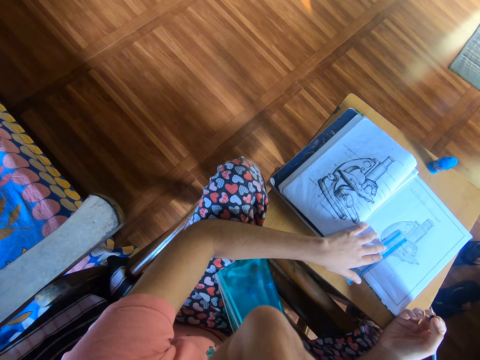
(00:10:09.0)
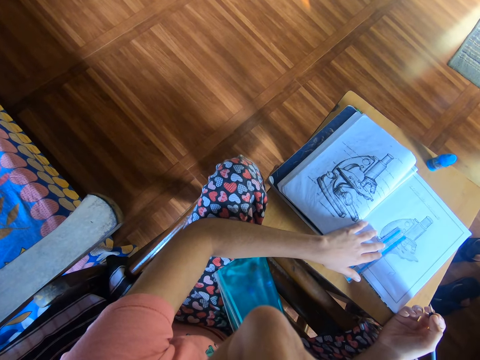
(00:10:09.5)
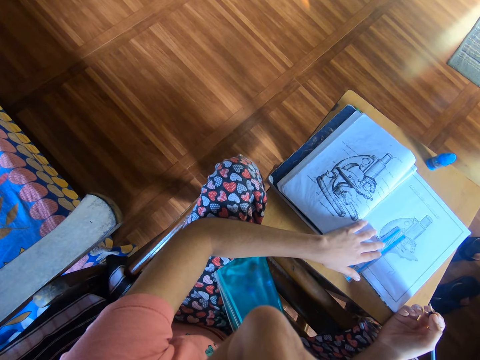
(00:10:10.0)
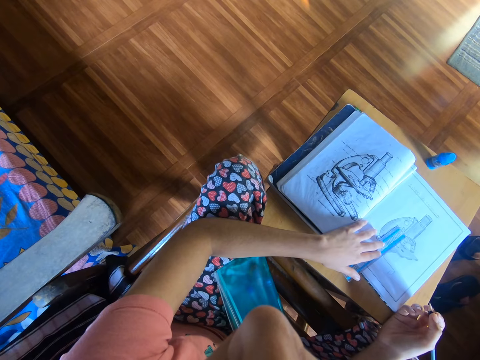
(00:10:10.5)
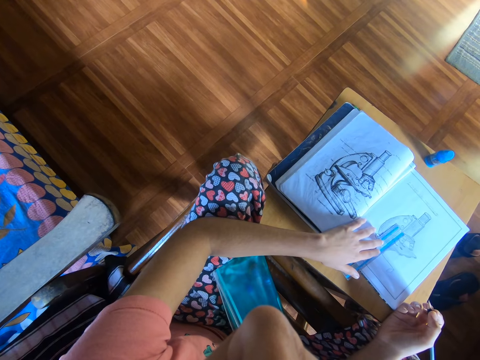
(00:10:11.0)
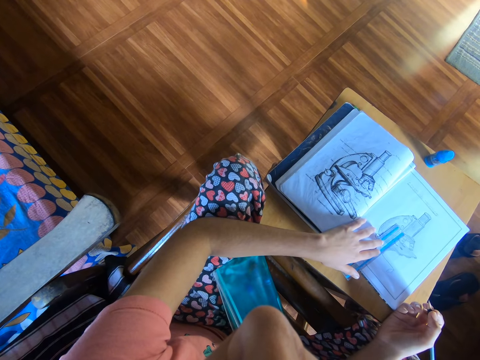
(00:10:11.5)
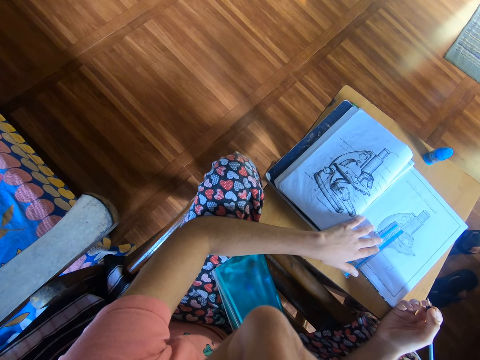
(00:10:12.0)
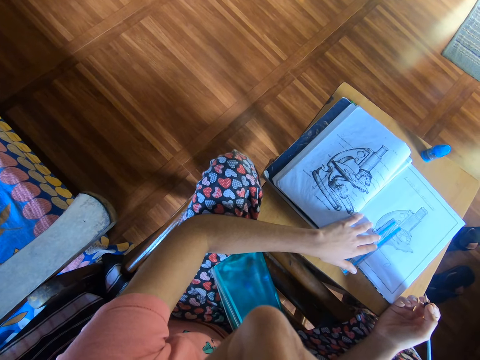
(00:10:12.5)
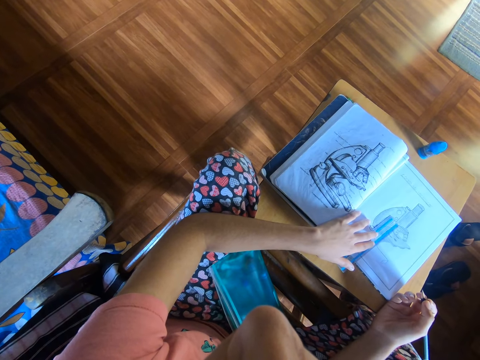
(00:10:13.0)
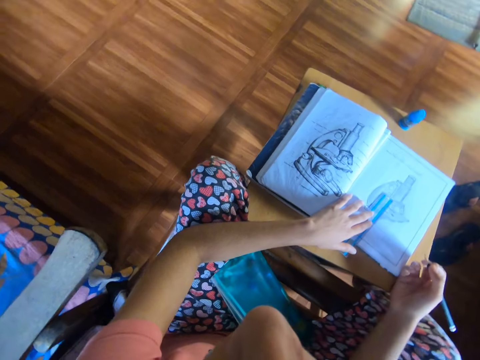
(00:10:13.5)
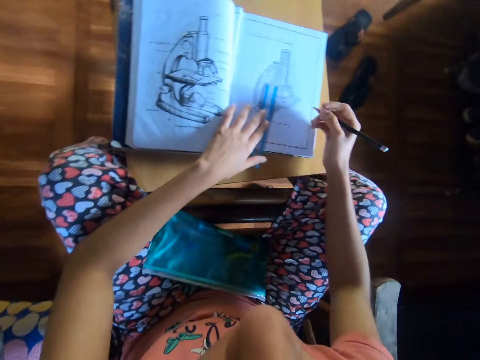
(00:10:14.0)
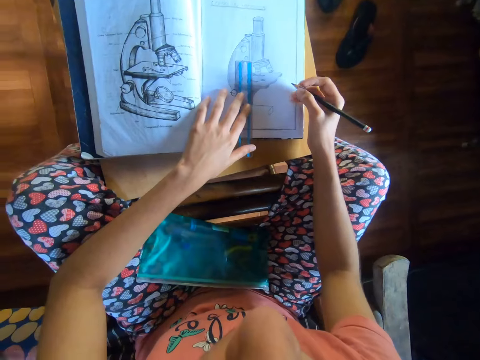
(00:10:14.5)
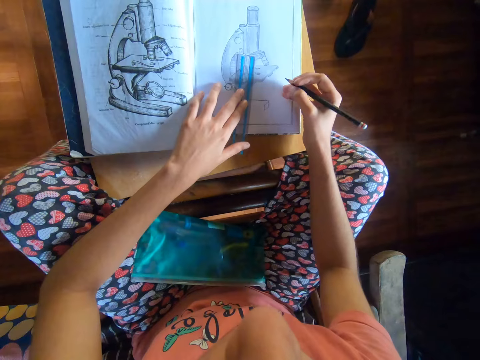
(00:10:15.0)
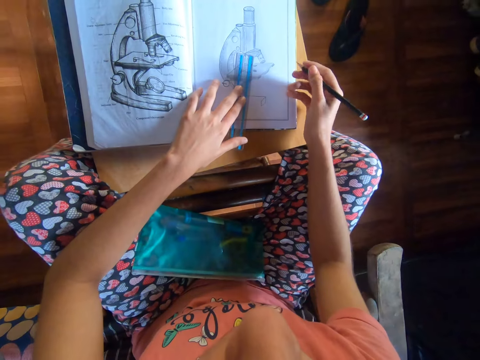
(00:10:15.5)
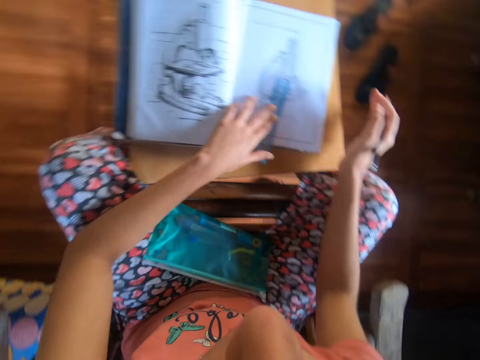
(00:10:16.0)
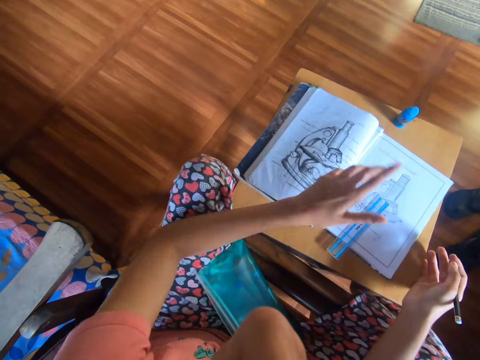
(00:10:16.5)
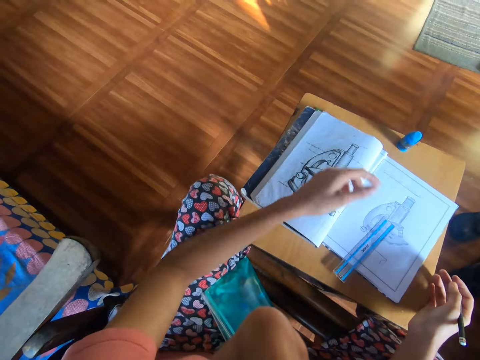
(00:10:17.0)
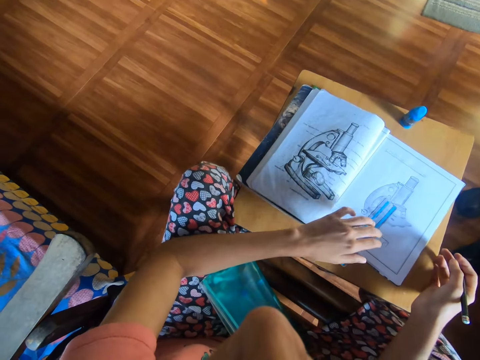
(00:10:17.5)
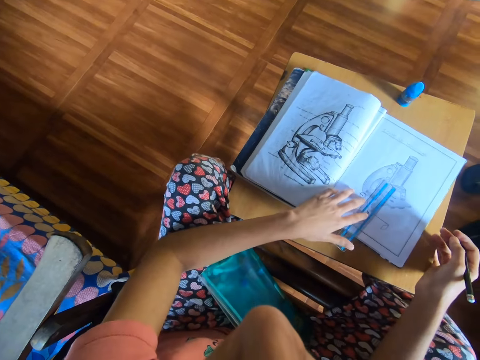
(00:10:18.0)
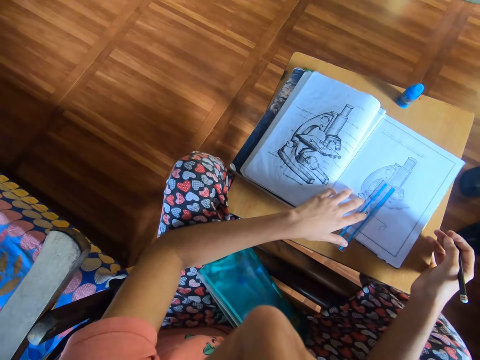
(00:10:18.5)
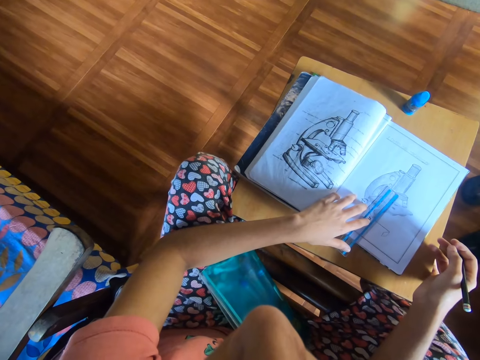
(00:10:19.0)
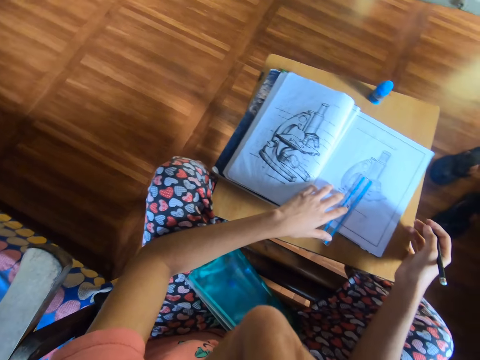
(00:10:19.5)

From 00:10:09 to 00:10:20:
The camera wearer dusts the book with her right hand.

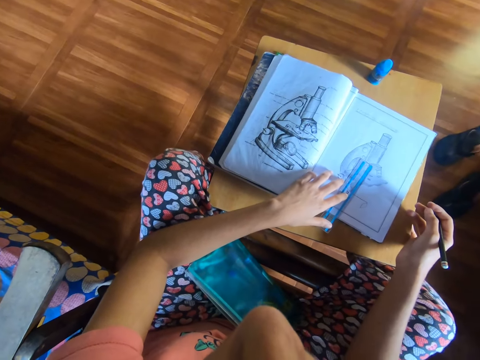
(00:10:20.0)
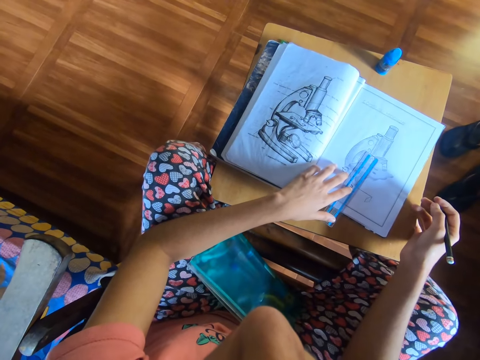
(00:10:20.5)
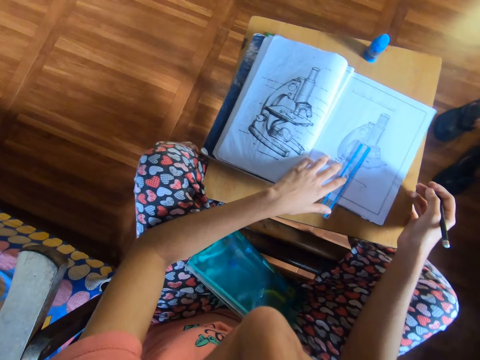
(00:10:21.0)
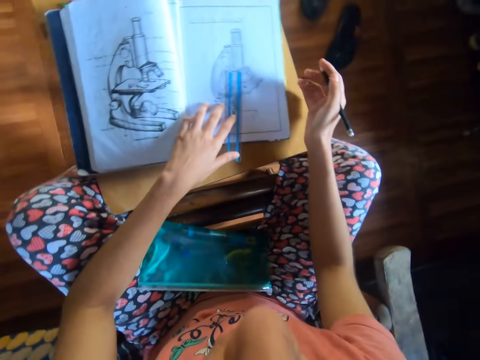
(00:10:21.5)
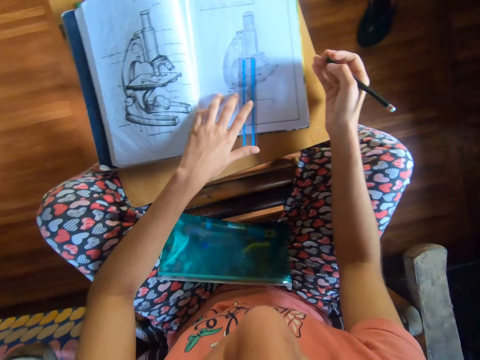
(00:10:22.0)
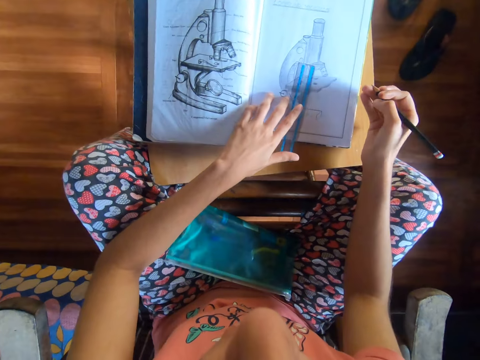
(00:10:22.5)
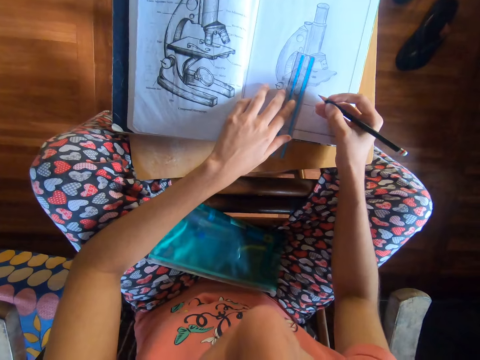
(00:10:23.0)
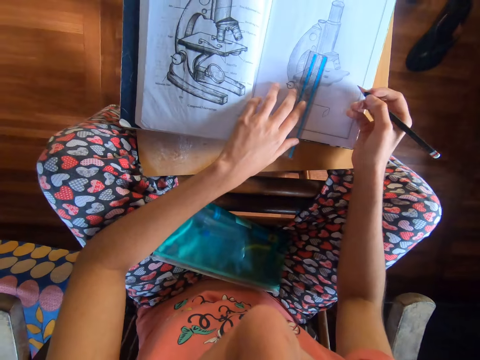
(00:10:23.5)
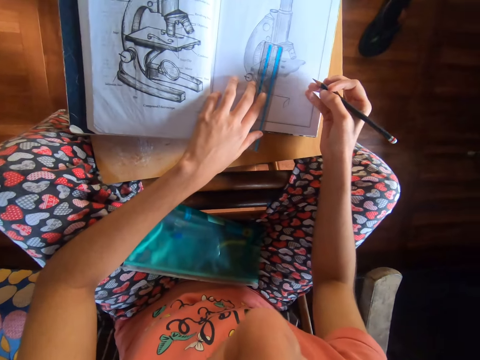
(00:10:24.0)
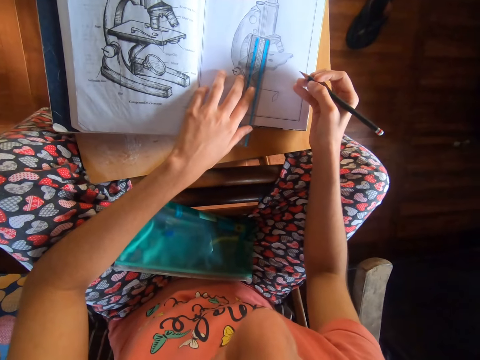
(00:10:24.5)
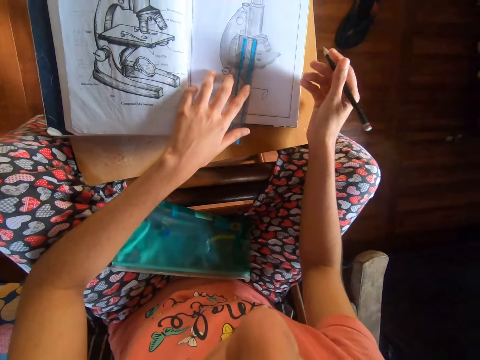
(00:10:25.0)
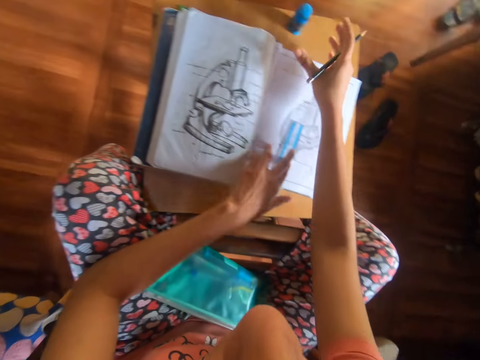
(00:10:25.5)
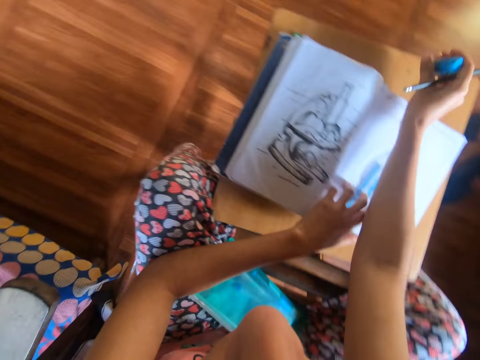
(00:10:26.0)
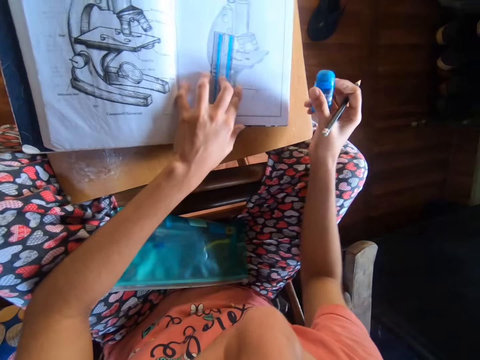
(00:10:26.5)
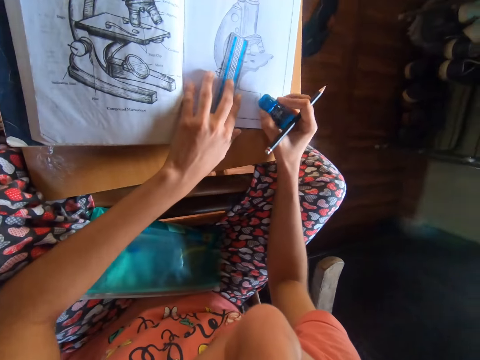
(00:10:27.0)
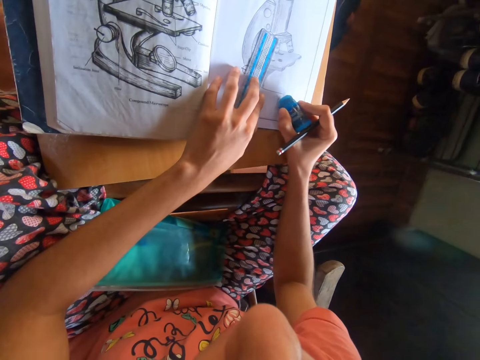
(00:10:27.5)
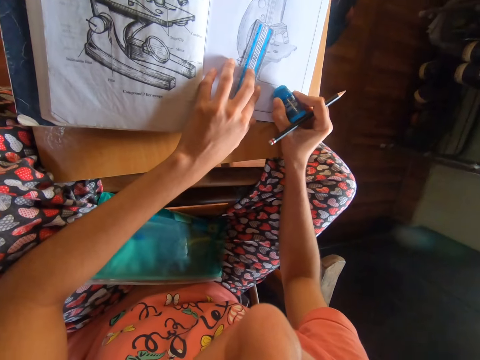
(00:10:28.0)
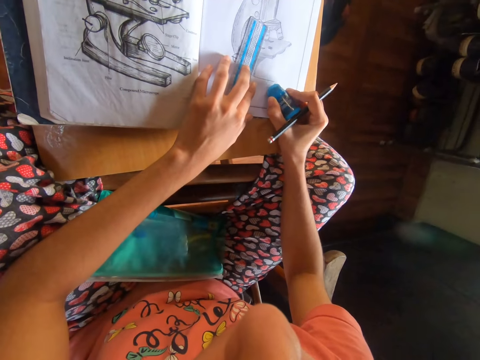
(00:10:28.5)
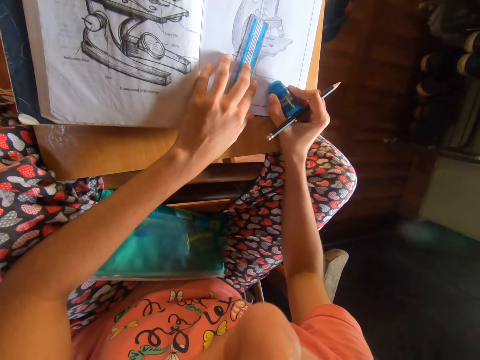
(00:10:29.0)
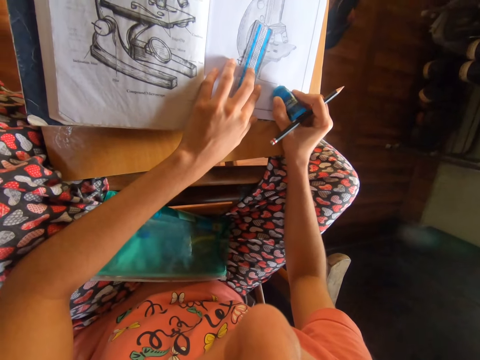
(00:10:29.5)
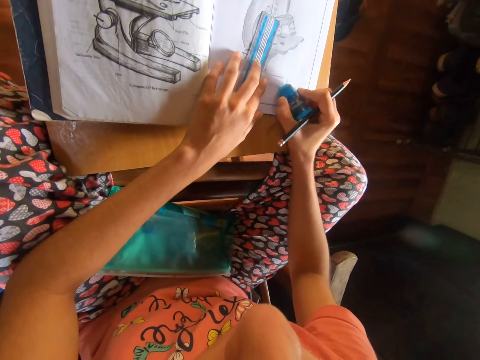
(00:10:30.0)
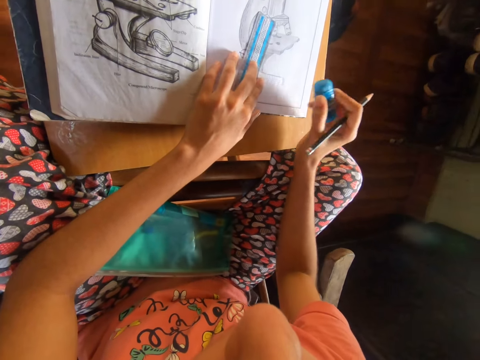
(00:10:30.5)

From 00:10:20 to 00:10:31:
The camera wearer picks up the eraser from the table with her right hand. She erases the book with the eraser in her right hand.

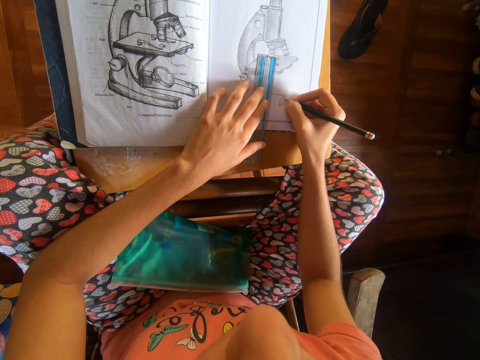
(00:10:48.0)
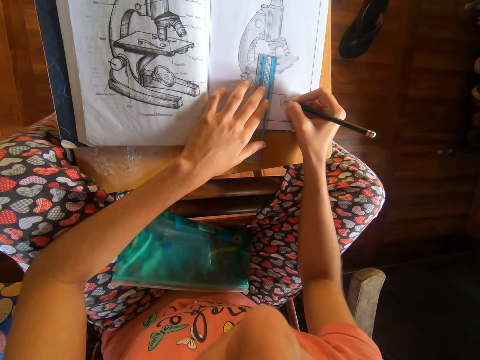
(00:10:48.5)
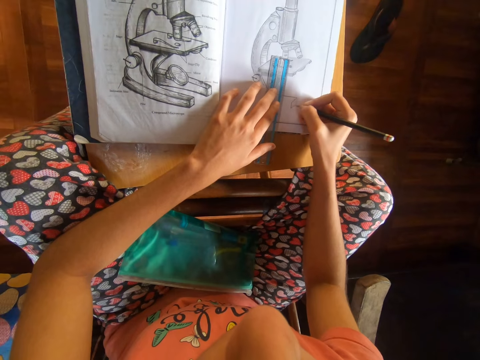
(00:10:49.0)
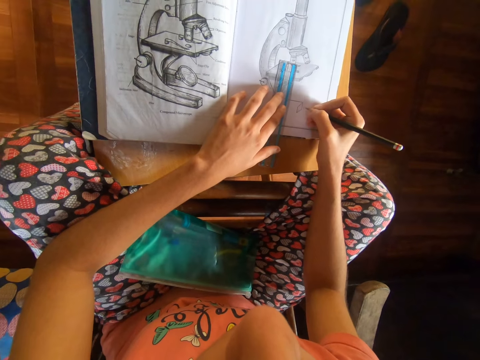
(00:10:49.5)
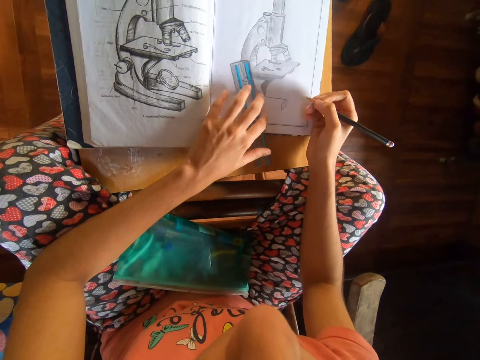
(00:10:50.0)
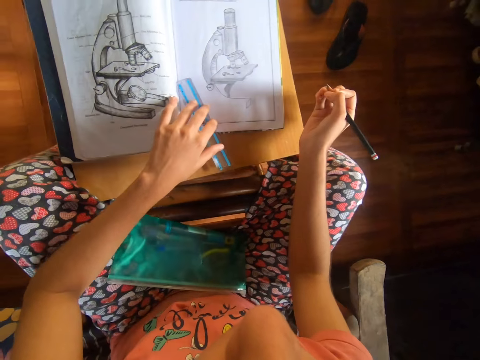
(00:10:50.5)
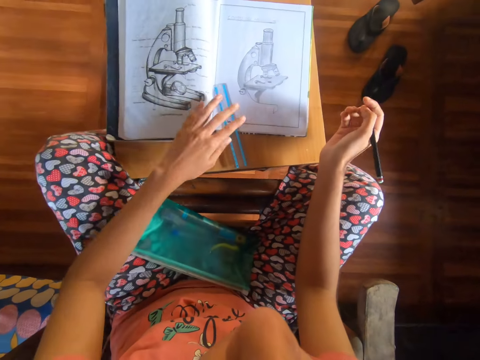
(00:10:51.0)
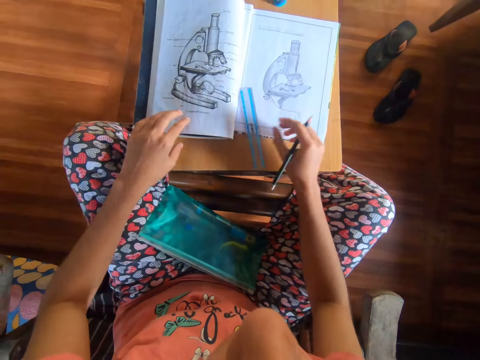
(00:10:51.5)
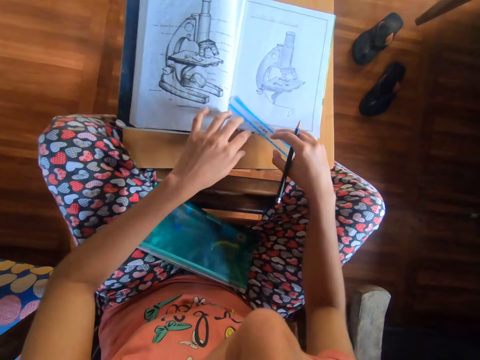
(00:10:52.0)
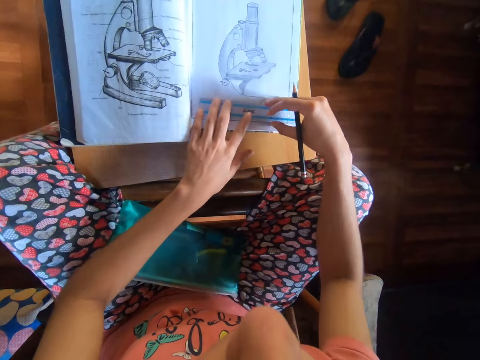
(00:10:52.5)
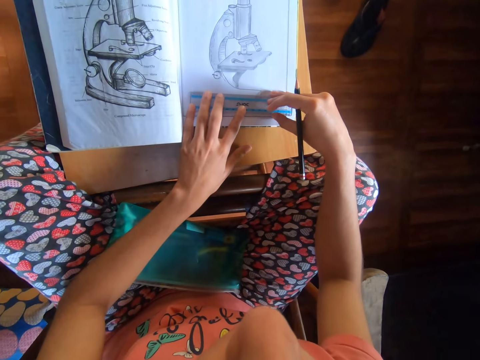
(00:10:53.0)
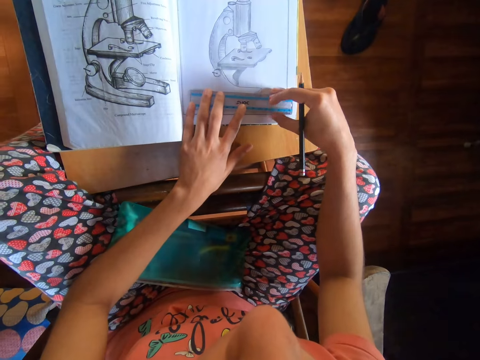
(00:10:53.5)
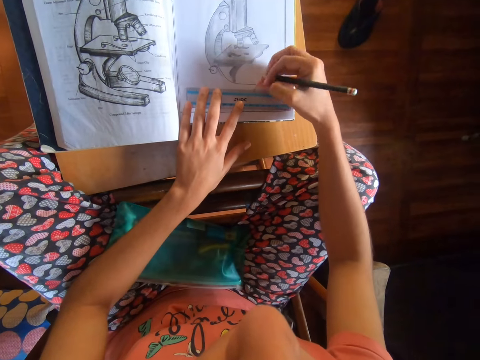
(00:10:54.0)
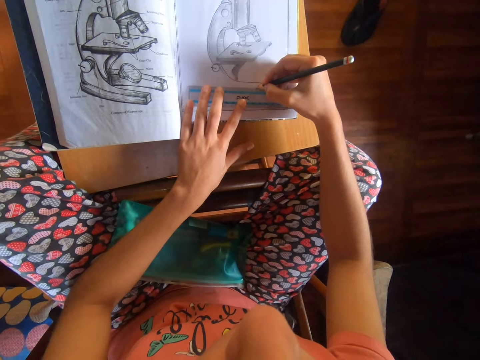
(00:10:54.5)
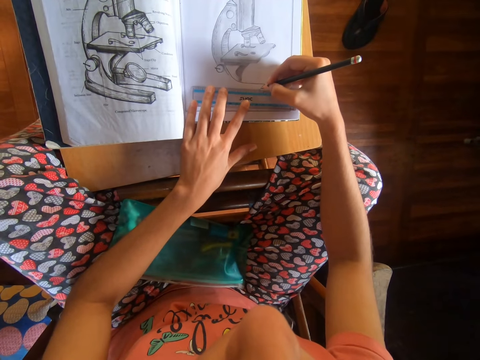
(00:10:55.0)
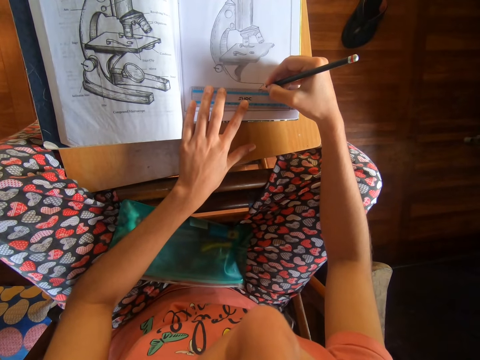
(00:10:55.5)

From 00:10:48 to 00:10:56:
The camera wearer moves the ruler with her left hand. She picks the ruler from the book with her right hand. She places the ruler on the book with her right hand. She draws in the book with the pencil in her right hand.
